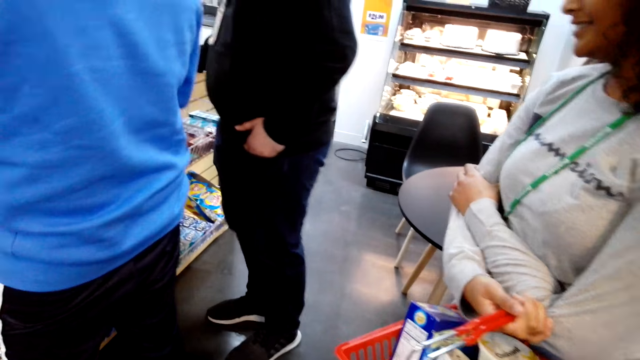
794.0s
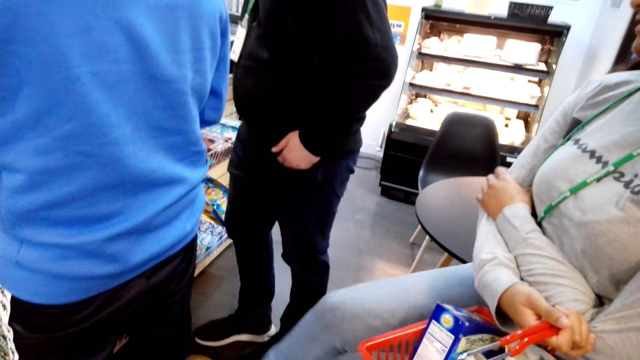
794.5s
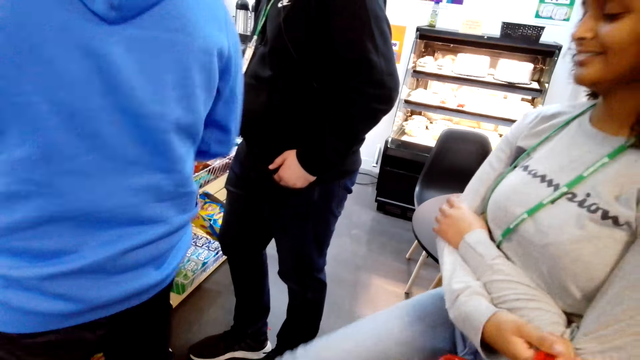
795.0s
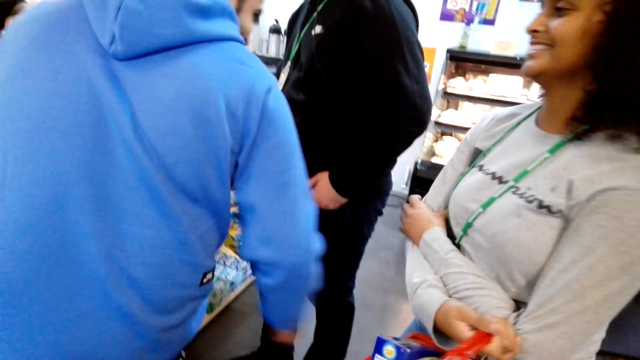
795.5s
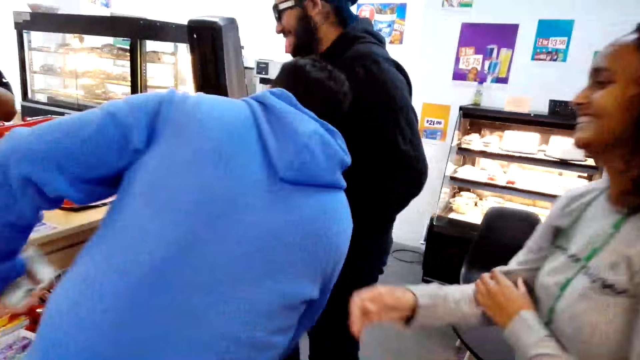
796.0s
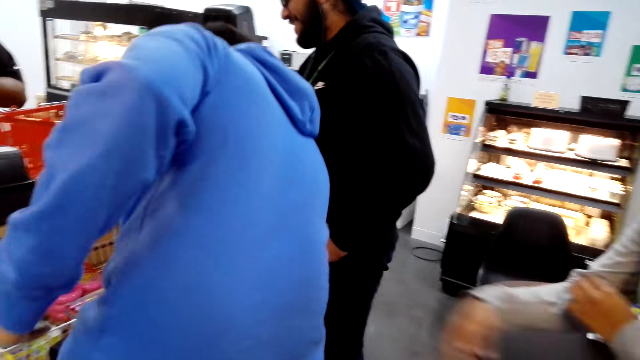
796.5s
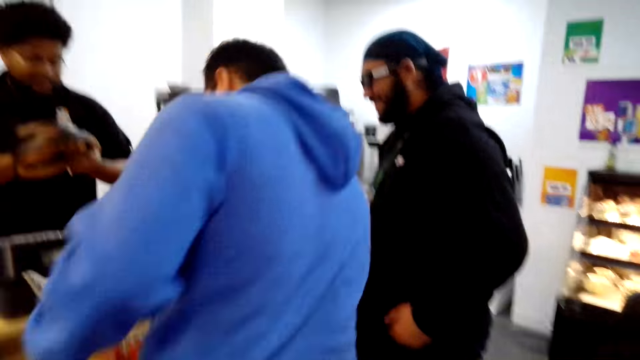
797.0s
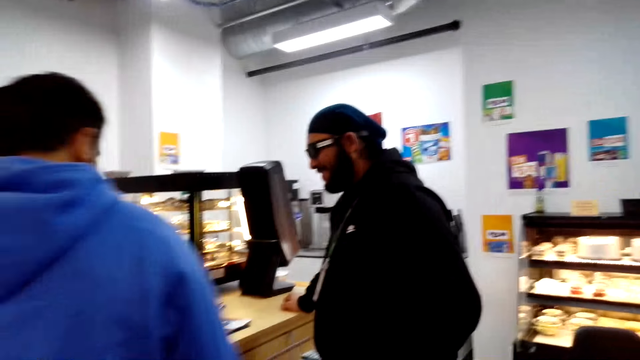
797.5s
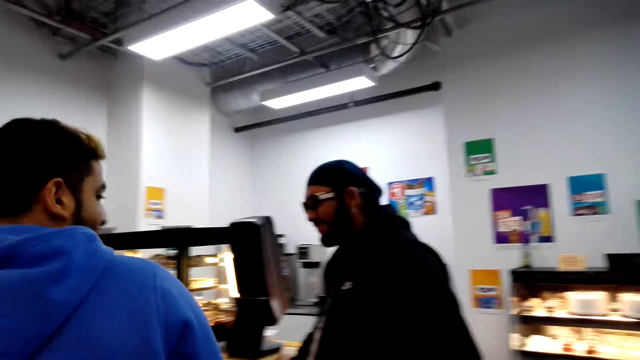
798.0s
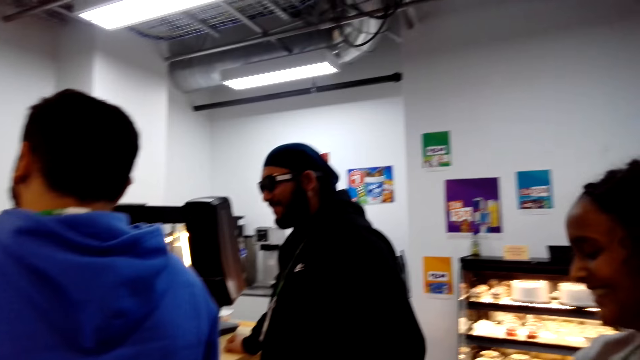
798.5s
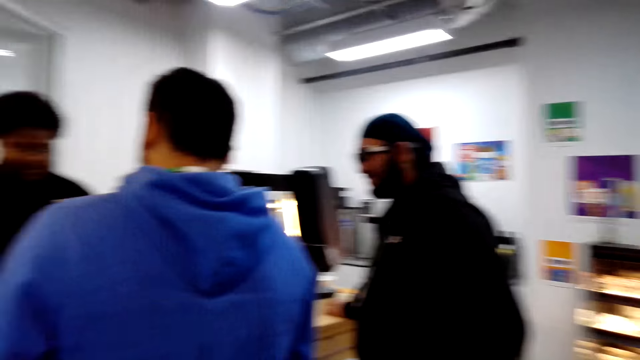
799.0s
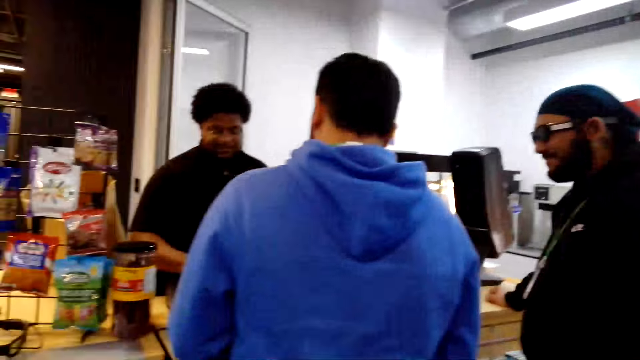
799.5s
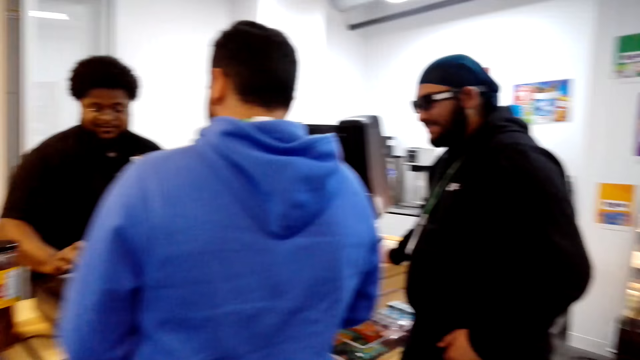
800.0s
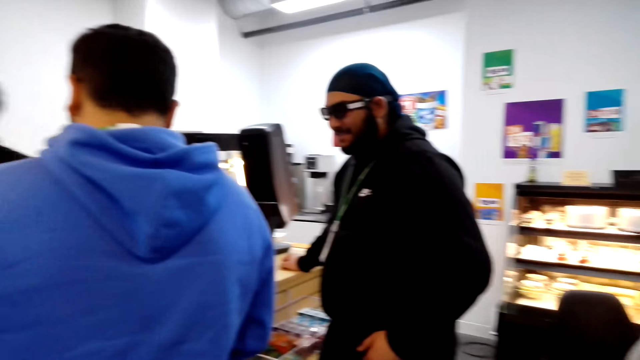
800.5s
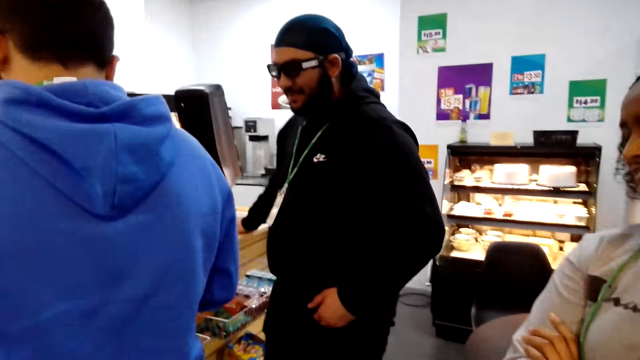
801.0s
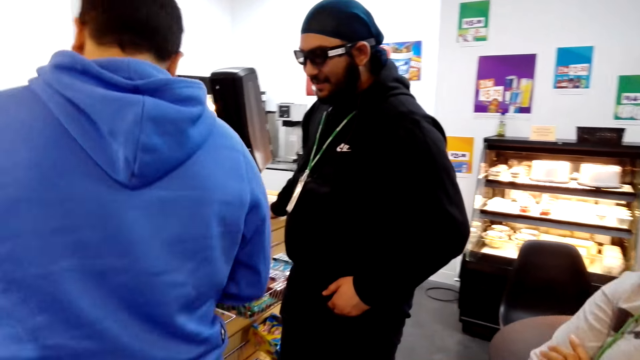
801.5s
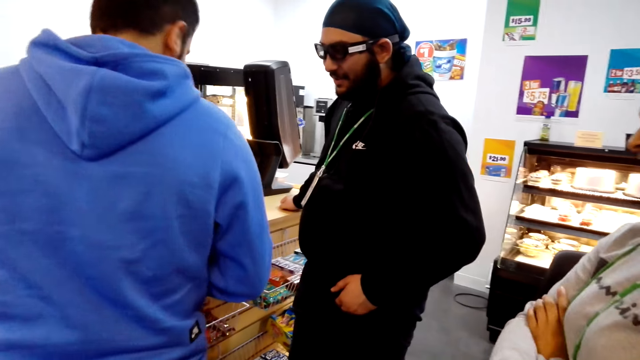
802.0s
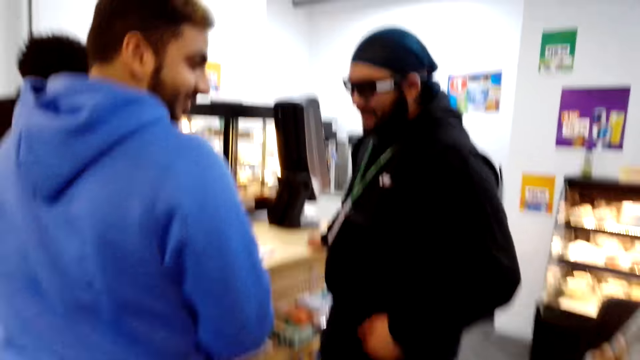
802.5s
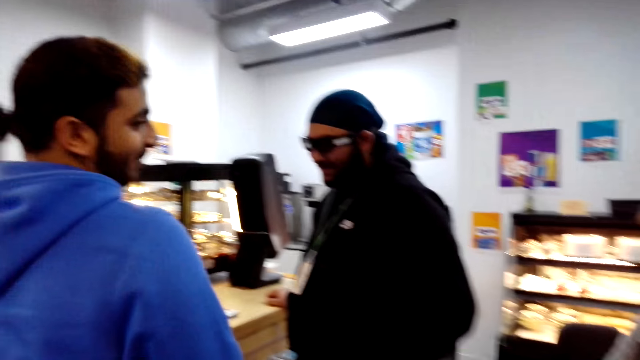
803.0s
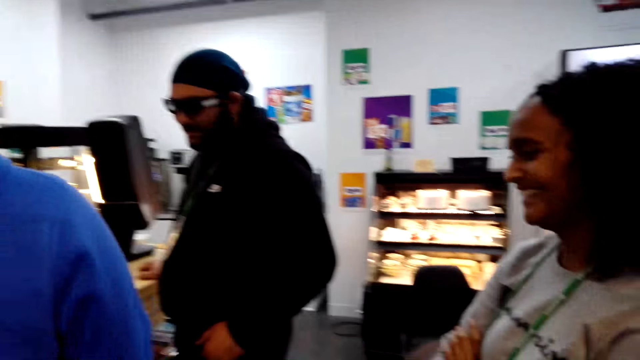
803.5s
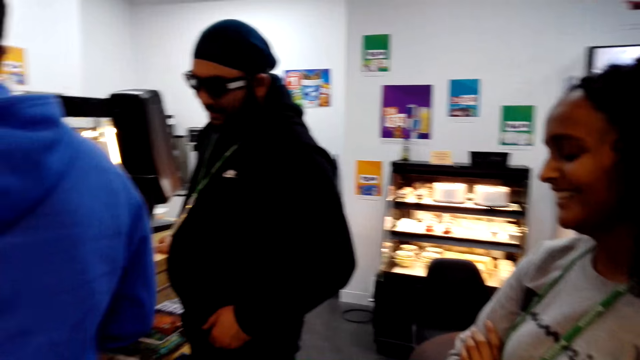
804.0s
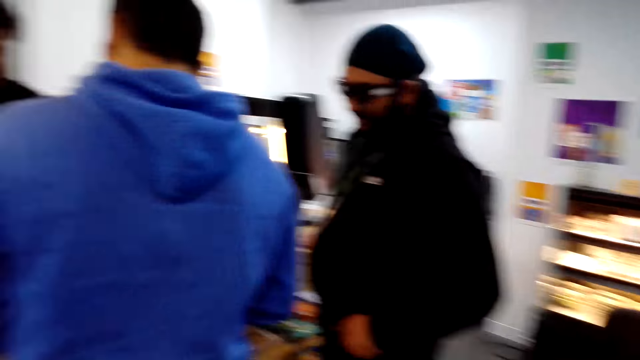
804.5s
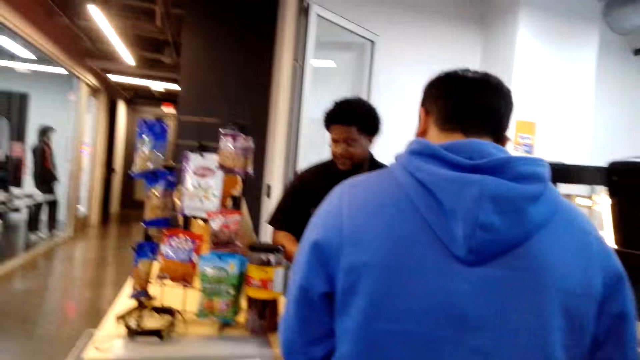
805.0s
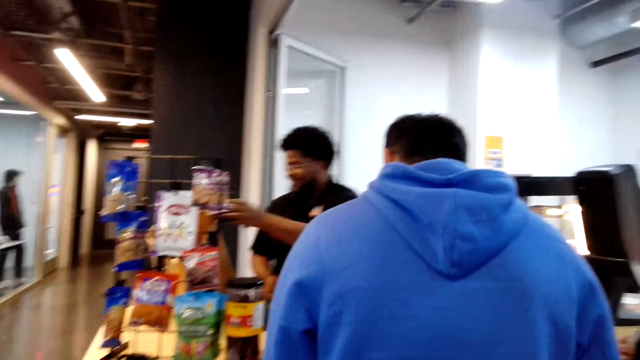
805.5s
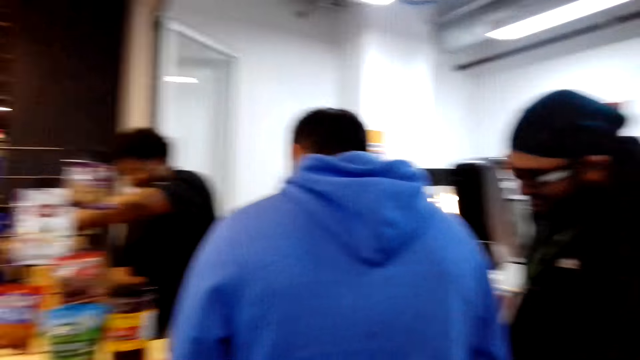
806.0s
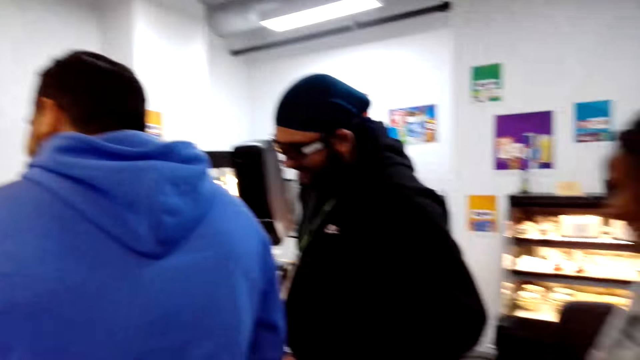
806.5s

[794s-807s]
A man hits a woman with the hand. The camera wearer looks around. A lady talks with another man. The lady kicks the other man. The camera wearer looks around. They look around again. The lady talks with the other man. The first man looks behind.

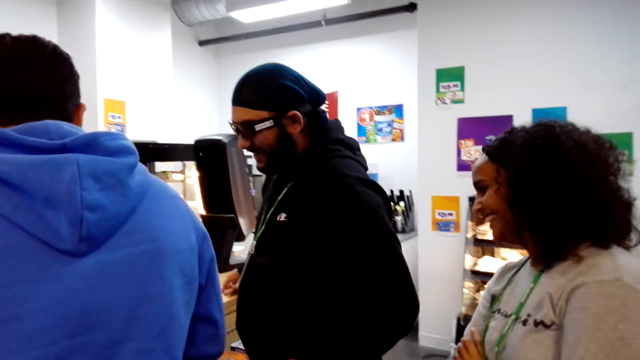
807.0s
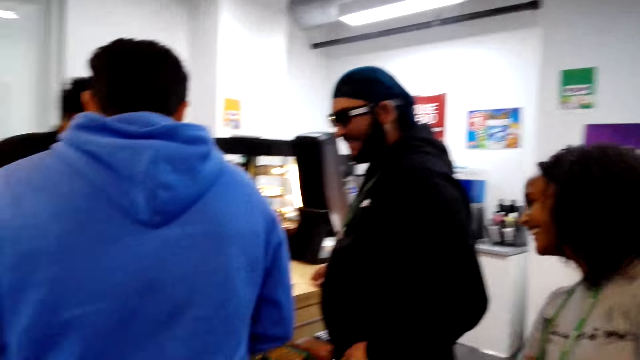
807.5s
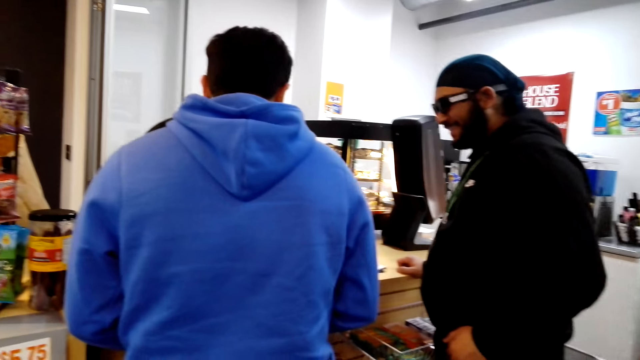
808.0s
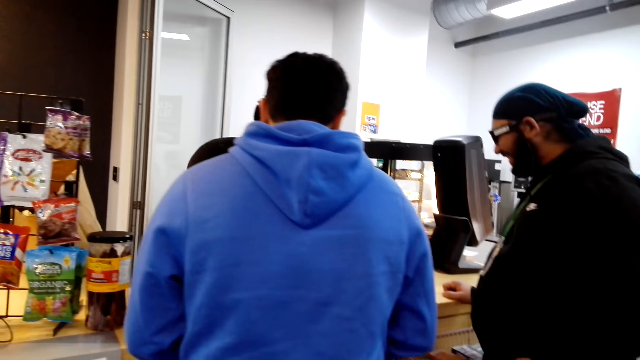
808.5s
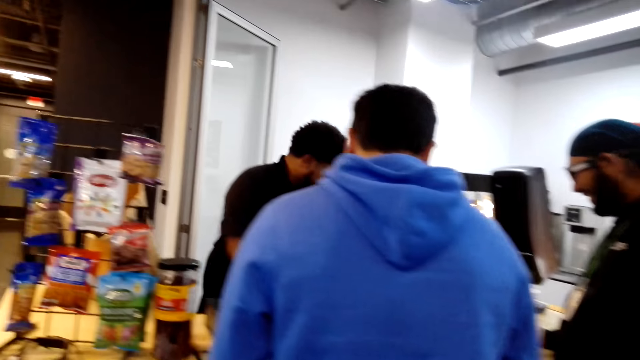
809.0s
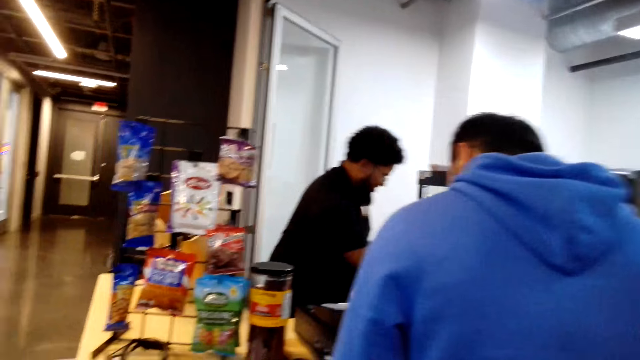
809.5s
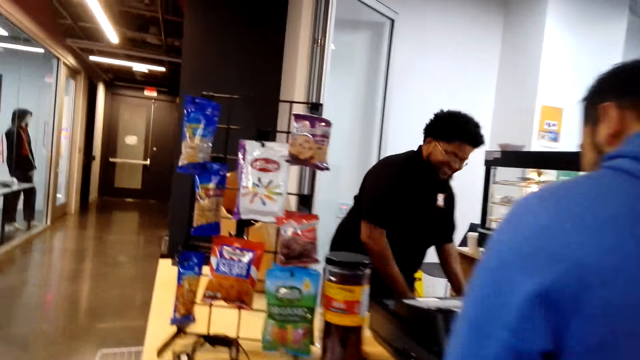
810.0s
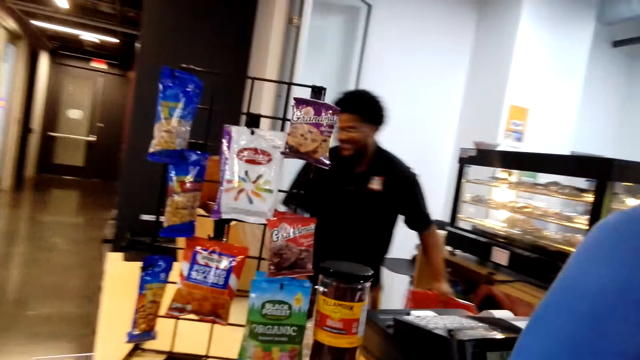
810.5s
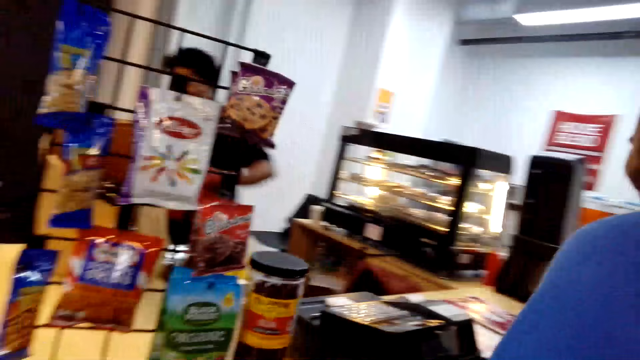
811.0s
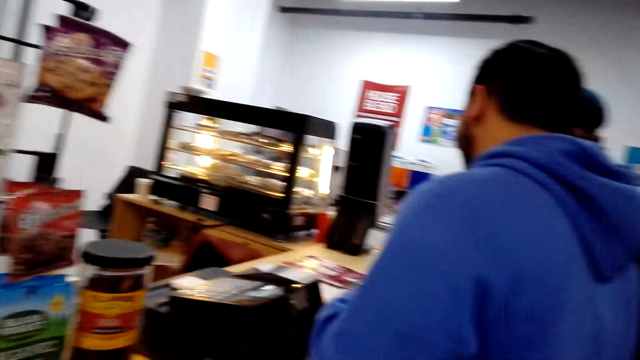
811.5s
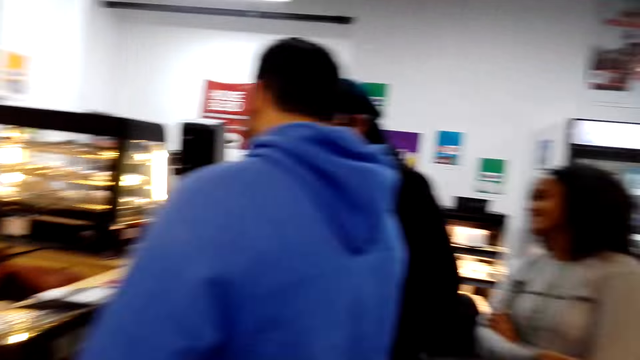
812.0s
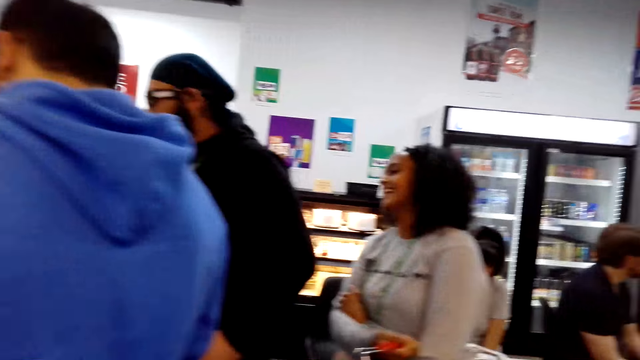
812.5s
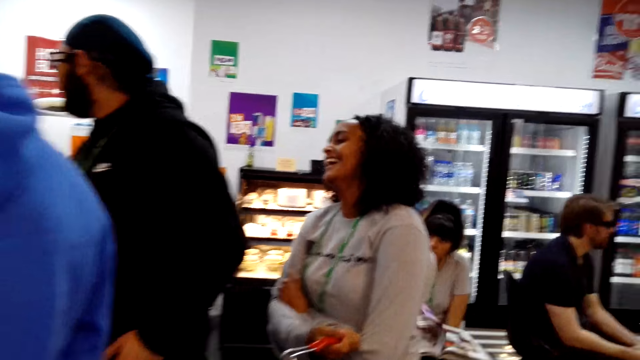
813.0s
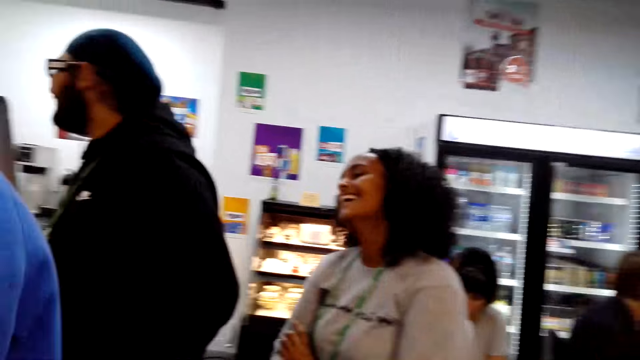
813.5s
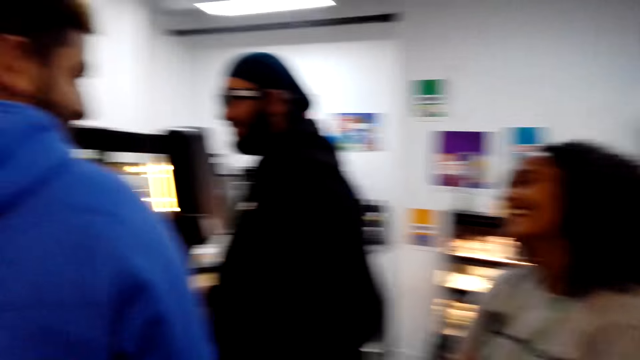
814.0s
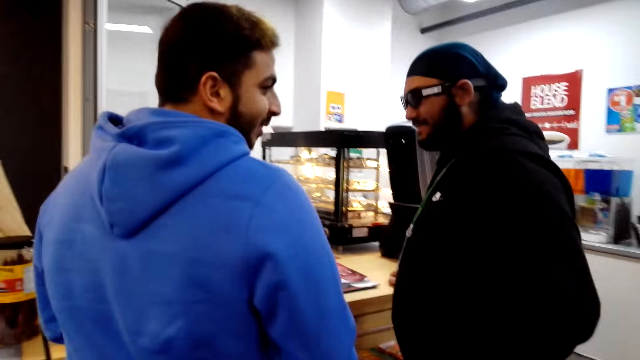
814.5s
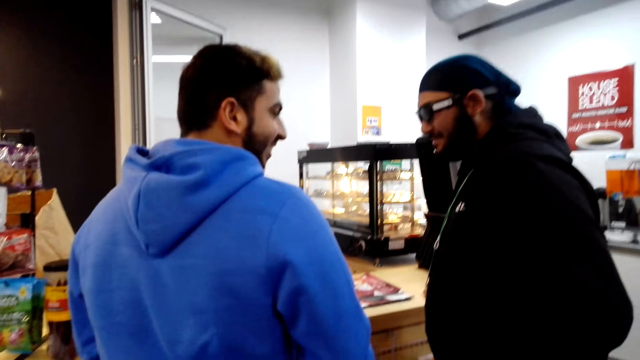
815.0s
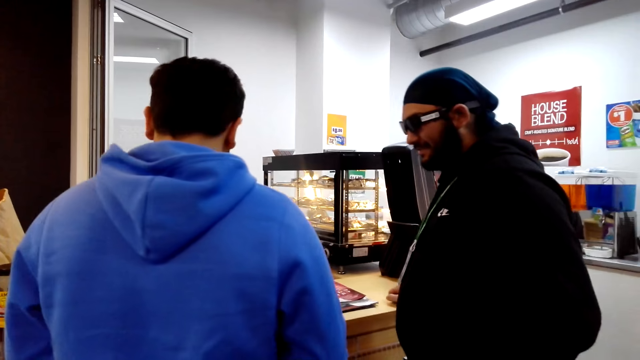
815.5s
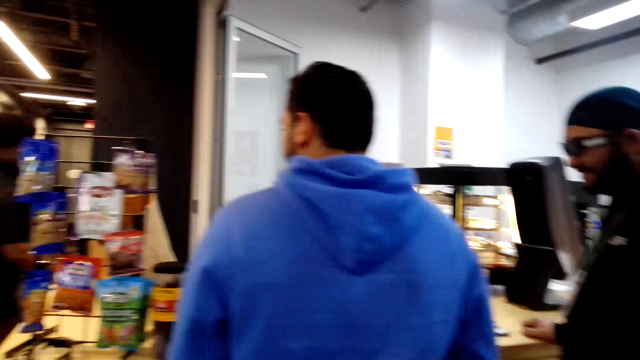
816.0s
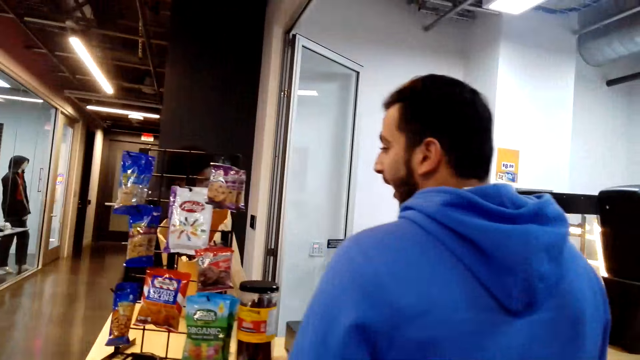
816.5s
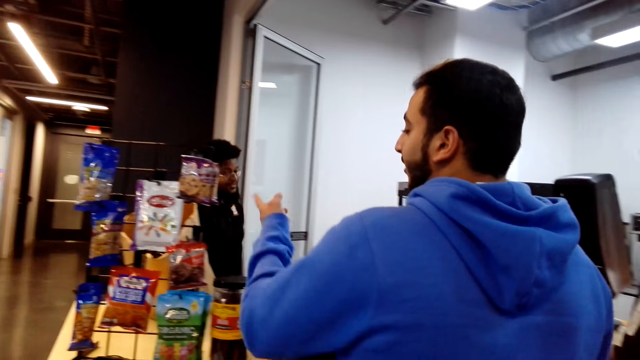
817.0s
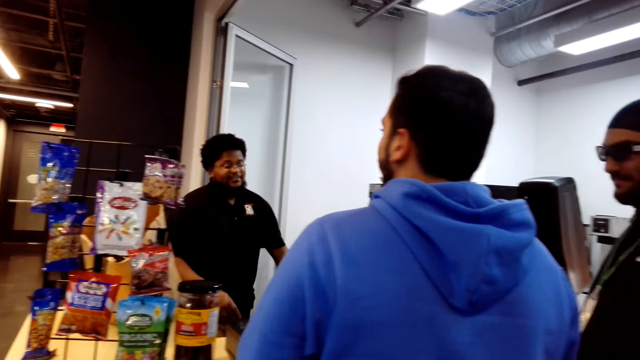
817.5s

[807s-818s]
The camera wearer dialogues with the lady. They dialogue with the man. They look around.
